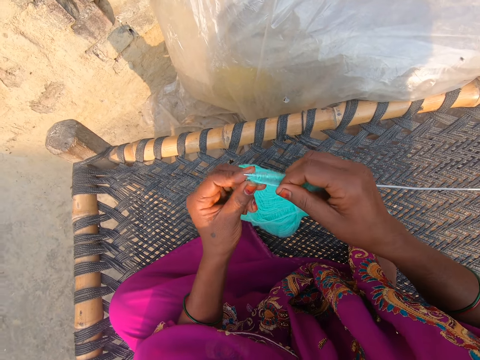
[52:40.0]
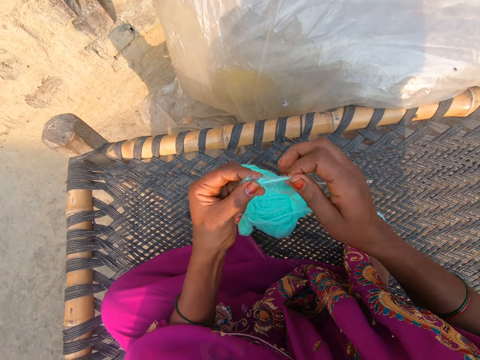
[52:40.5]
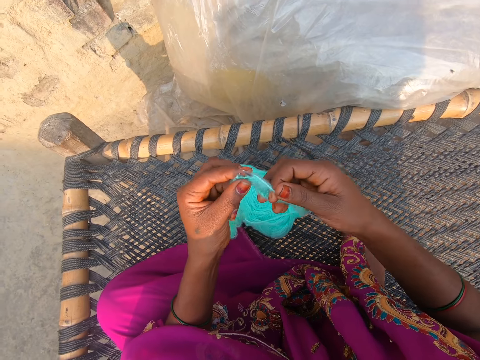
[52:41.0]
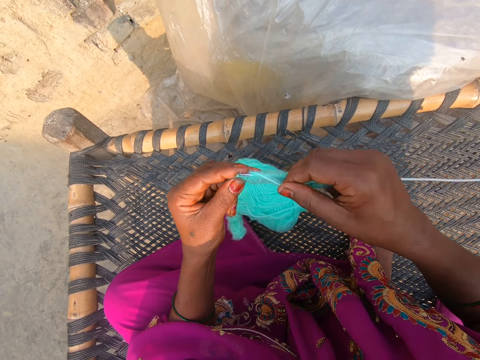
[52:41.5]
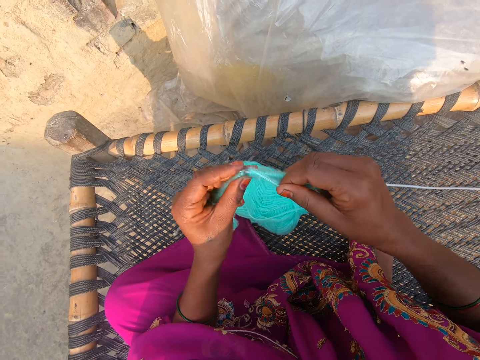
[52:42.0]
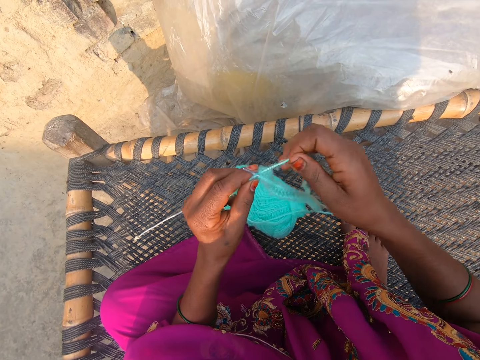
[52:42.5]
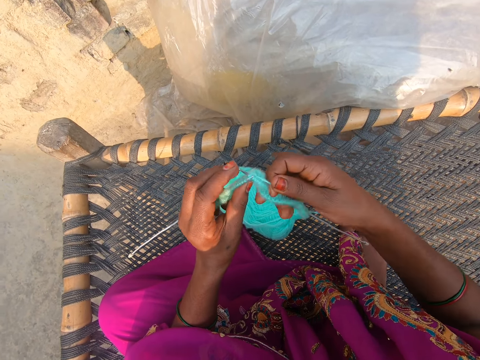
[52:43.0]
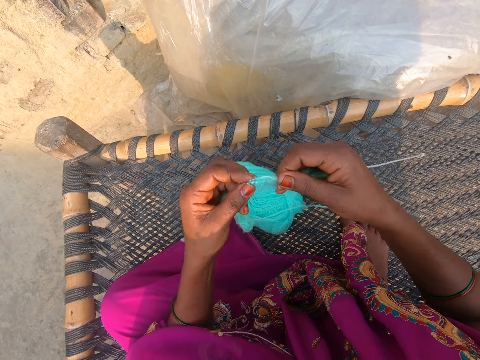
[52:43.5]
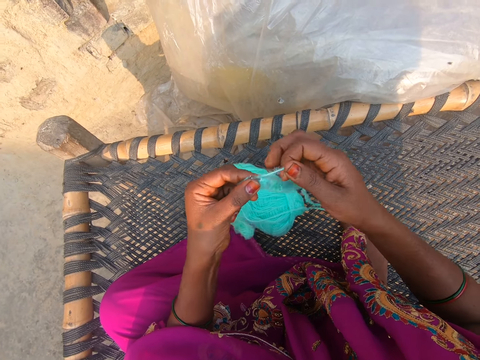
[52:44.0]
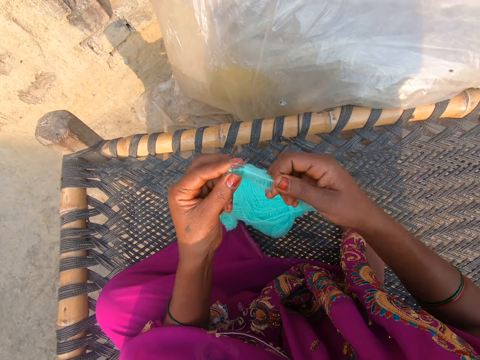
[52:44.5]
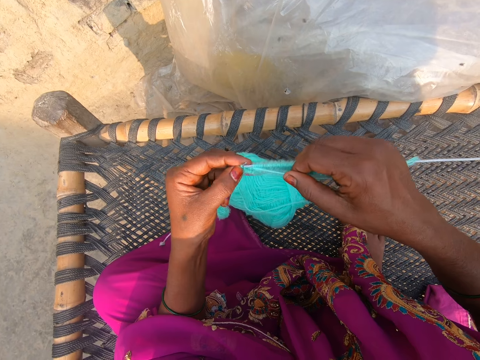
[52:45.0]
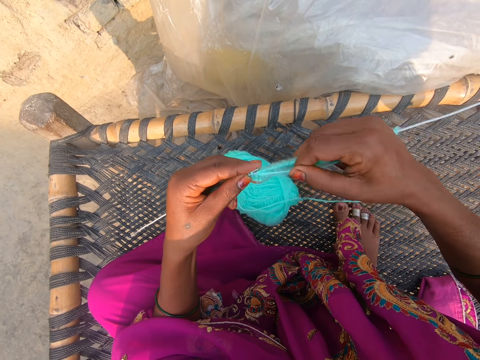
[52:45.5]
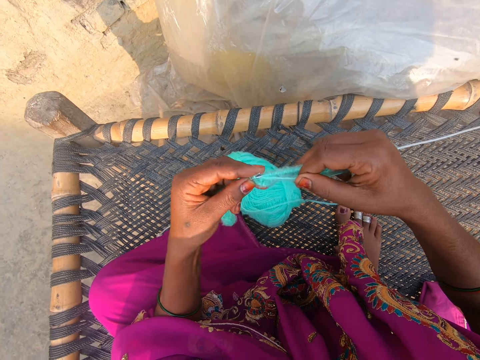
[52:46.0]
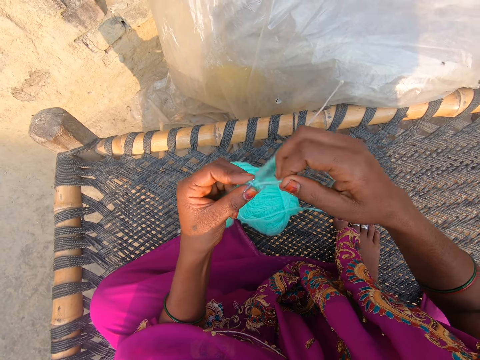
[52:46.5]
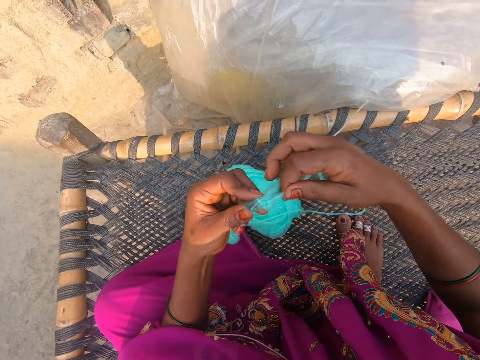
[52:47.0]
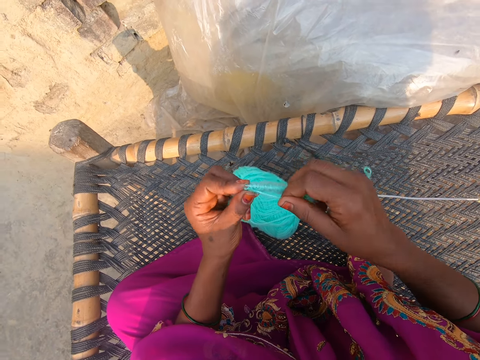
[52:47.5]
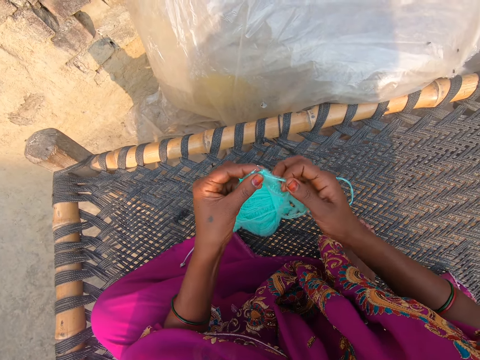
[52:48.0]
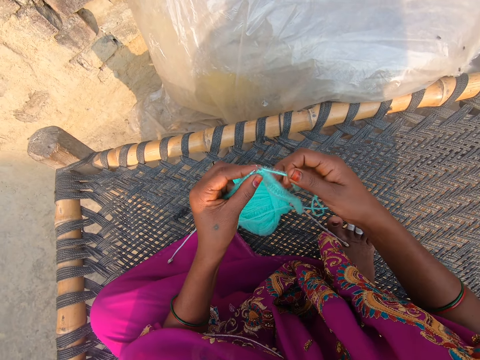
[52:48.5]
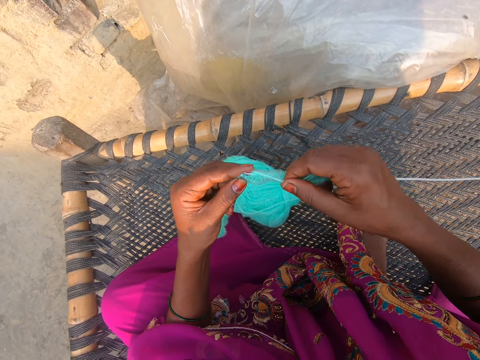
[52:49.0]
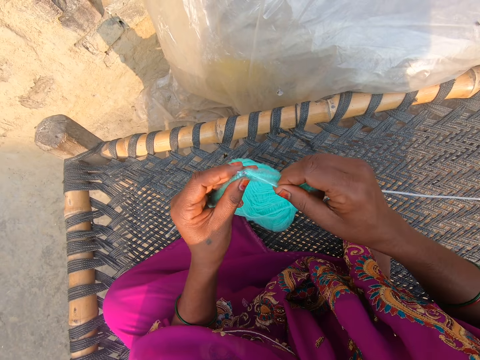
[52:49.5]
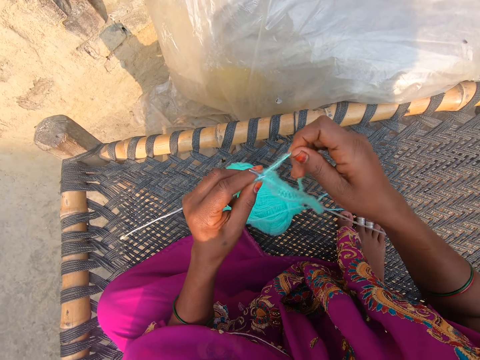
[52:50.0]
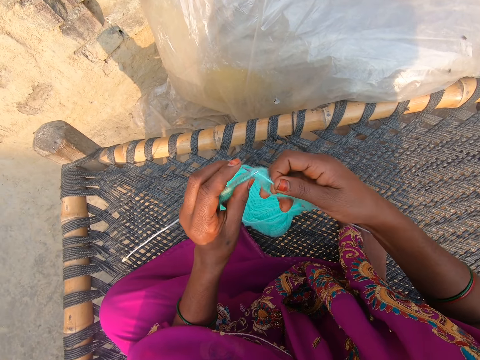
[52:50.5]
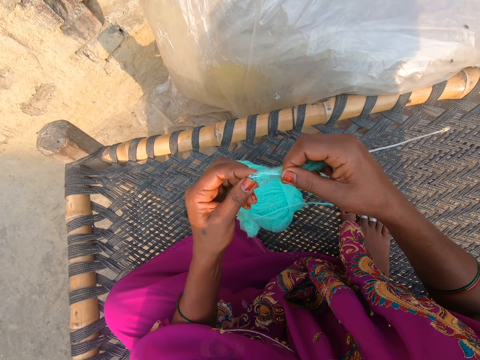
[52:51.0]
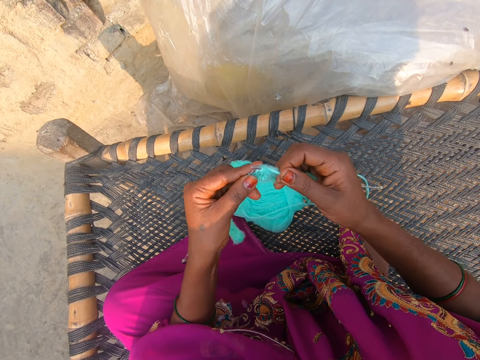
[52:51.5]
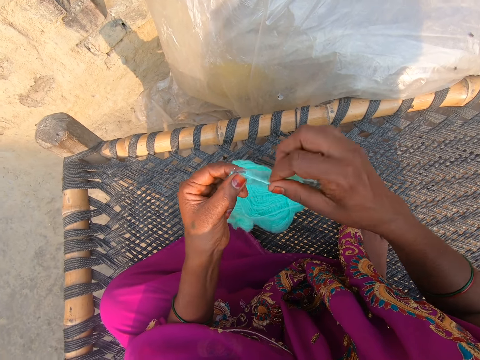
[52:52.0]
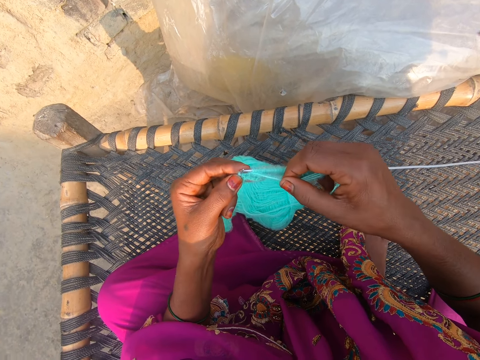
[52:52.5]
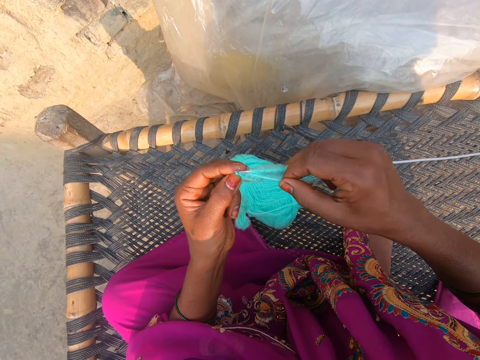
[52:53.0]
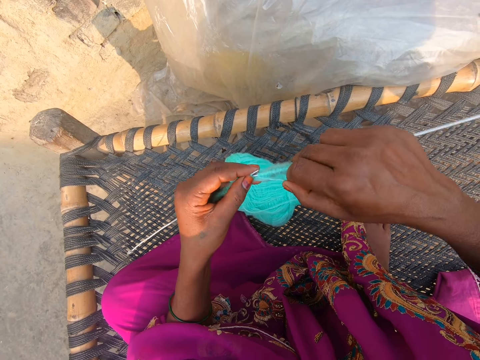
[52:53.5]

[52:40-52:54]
The camera wearer moves the thread around the needle hook. They move the thread around the needle hook repeatedly.
